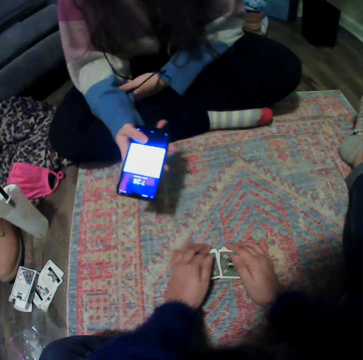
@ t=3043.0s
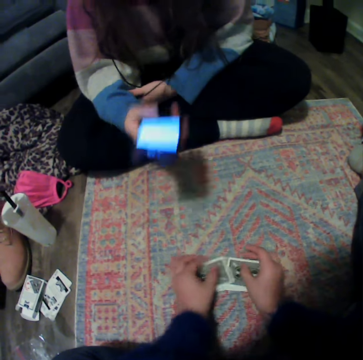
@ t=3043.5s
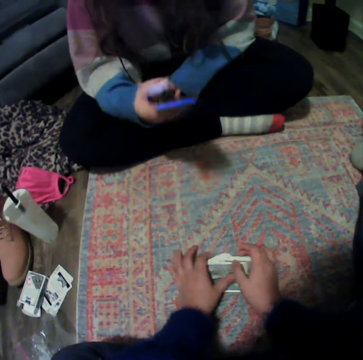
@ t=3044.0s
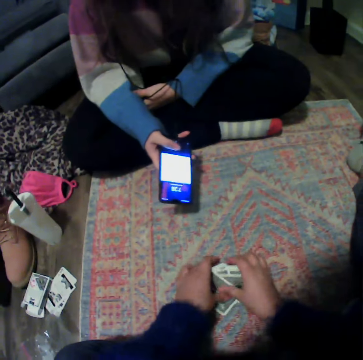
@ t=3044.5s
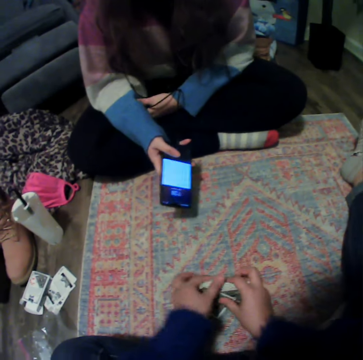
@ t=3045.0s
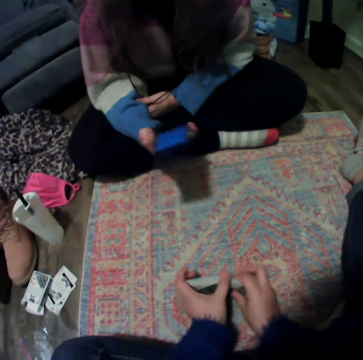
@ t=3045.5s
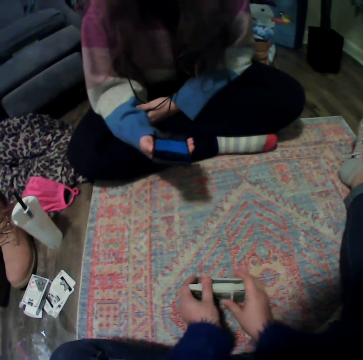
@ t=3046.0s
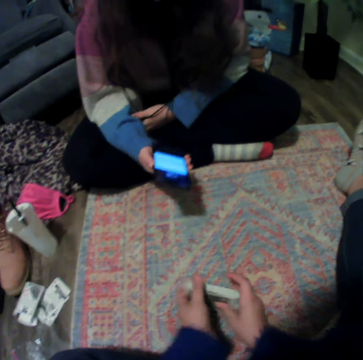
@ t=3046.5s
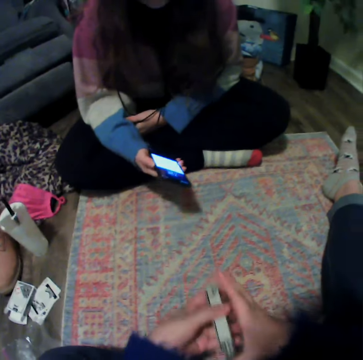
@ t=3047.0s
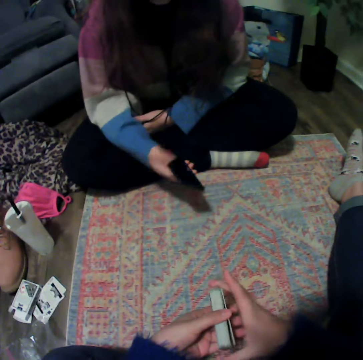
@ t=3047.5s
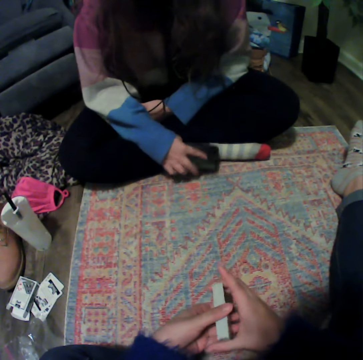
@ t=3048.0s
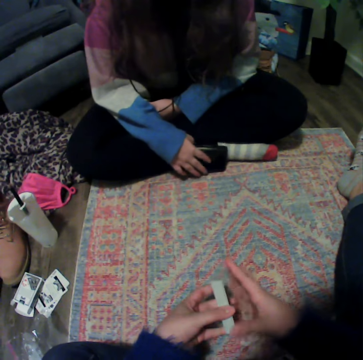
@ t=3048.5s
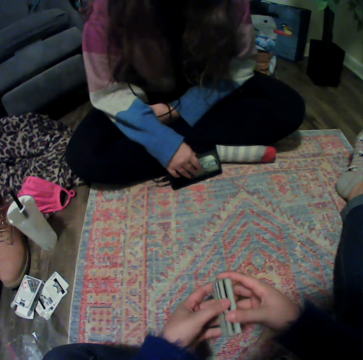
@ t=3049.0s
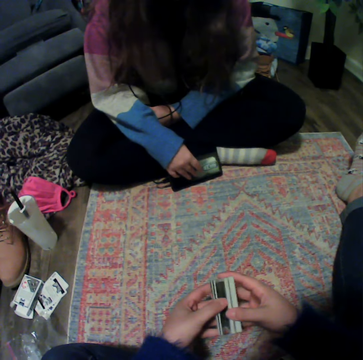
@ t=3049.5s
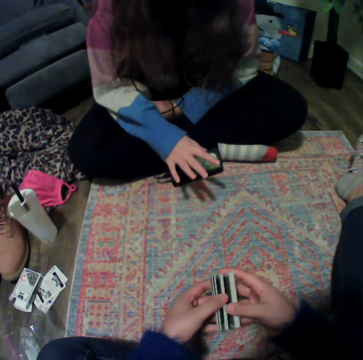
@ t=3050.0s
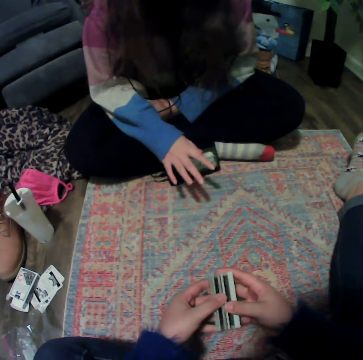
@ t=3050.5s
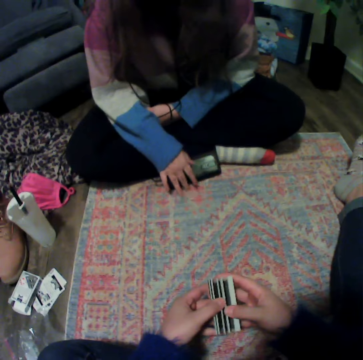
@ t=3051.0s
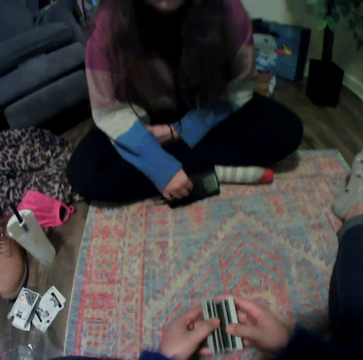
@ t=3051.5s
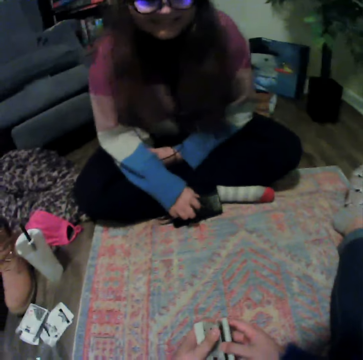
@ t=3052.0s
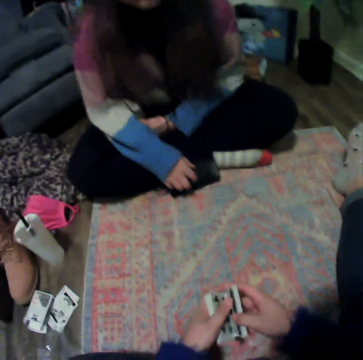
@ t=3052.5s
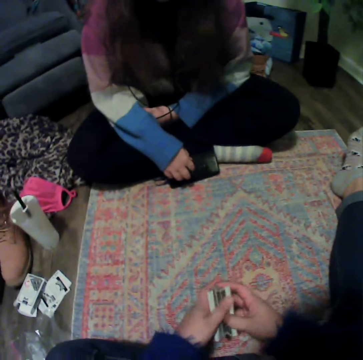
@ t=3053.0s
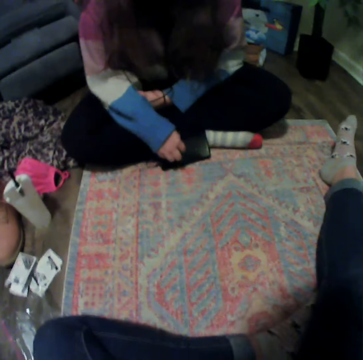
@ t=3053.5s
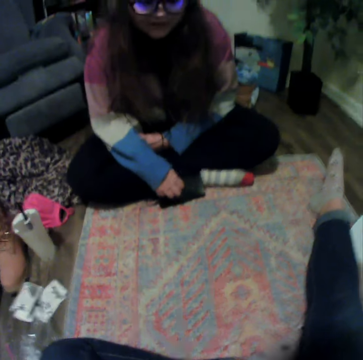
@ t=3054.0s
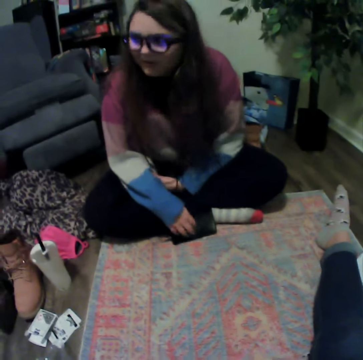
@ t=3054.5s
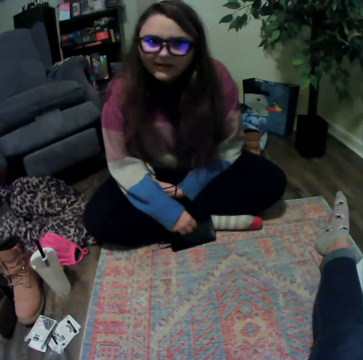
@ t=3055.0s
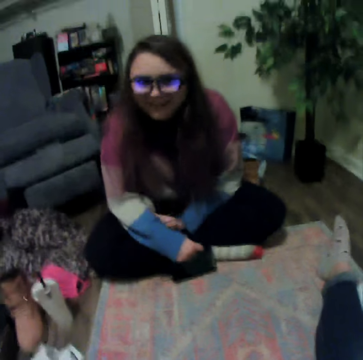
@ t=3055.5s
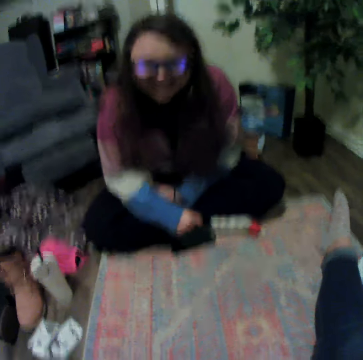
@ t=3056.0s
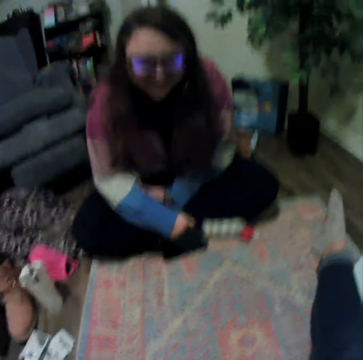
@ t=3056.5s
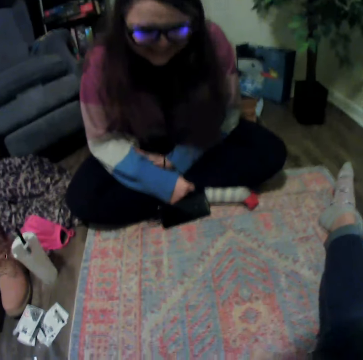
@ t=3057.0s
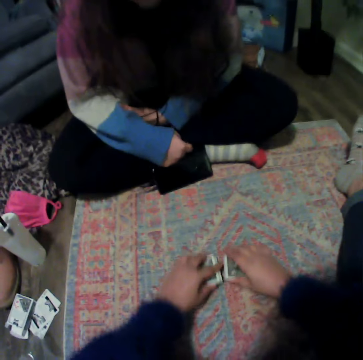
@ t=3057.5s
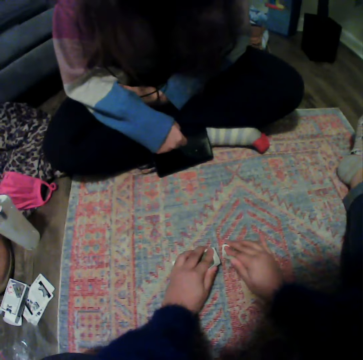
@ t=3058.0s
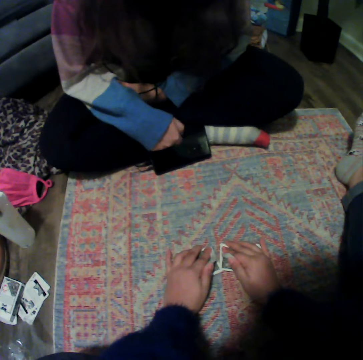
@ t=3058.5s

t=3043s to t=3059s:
A woman places the phone on the floor. The camera wearer touches the playing cards.

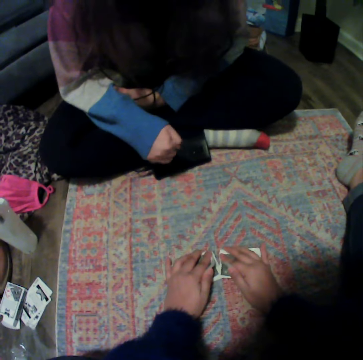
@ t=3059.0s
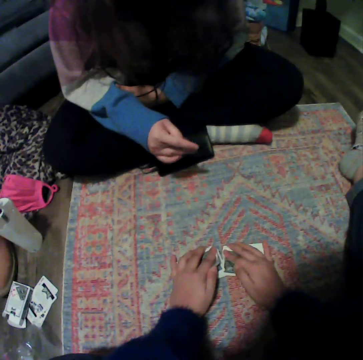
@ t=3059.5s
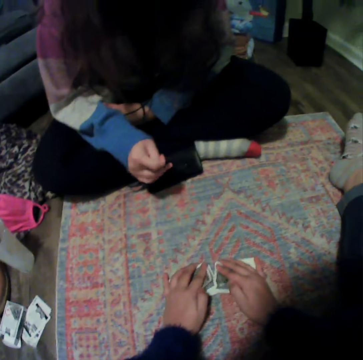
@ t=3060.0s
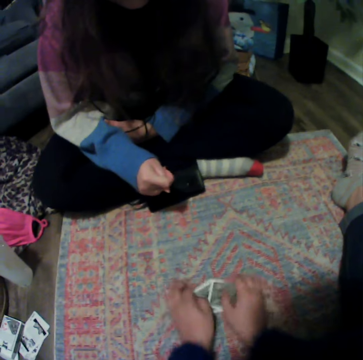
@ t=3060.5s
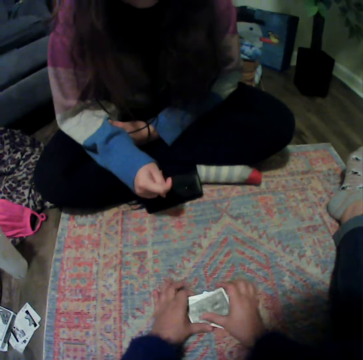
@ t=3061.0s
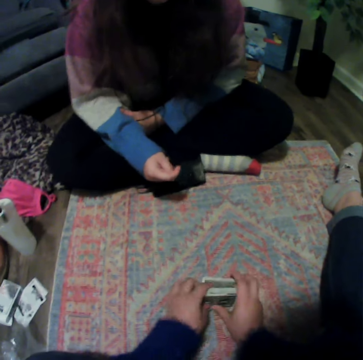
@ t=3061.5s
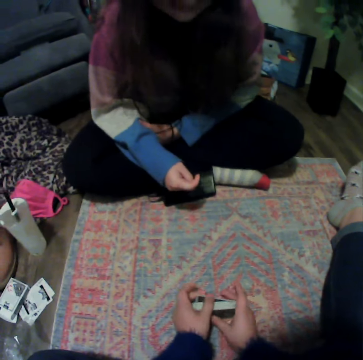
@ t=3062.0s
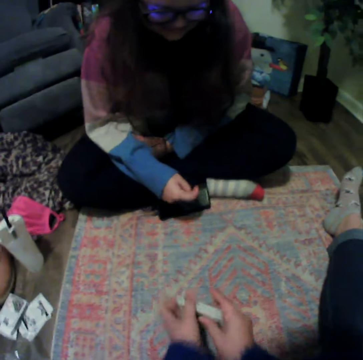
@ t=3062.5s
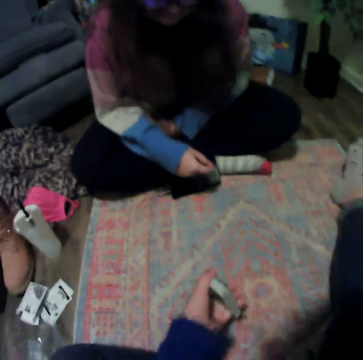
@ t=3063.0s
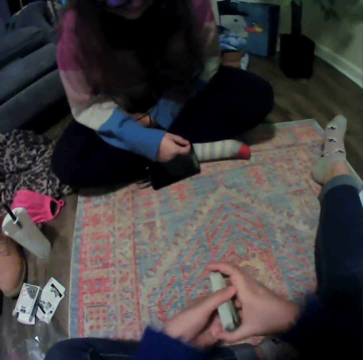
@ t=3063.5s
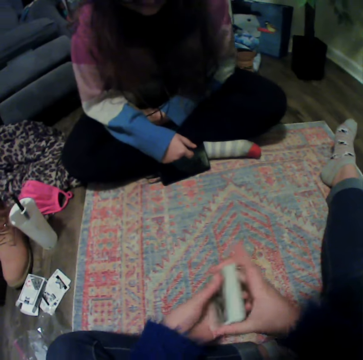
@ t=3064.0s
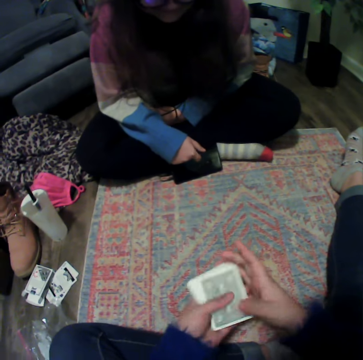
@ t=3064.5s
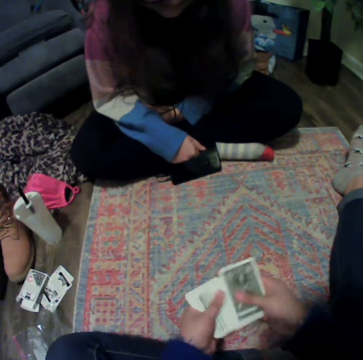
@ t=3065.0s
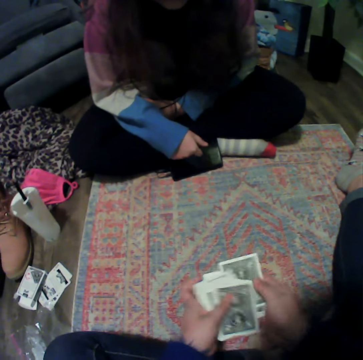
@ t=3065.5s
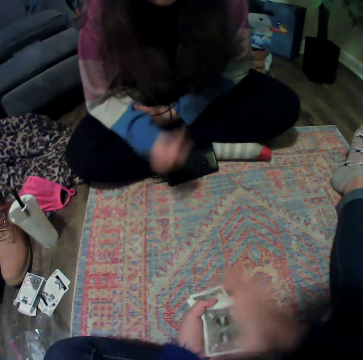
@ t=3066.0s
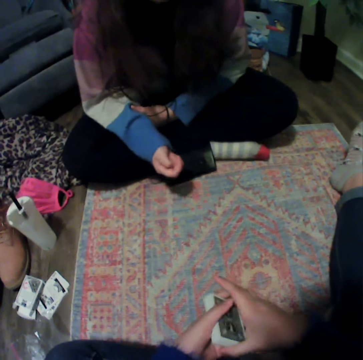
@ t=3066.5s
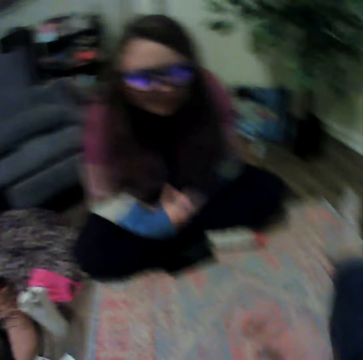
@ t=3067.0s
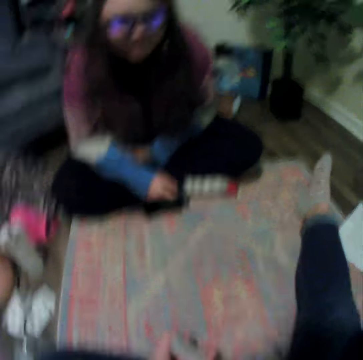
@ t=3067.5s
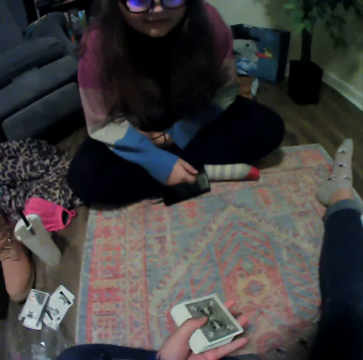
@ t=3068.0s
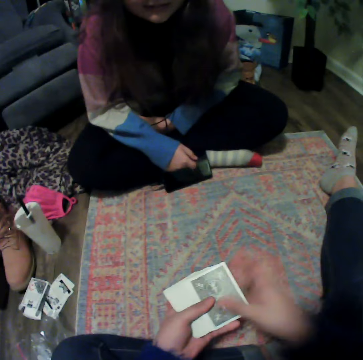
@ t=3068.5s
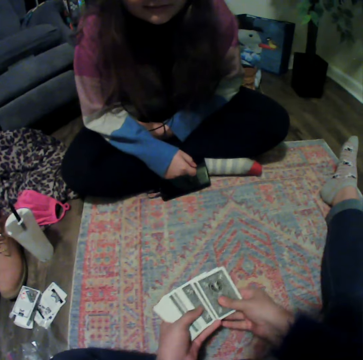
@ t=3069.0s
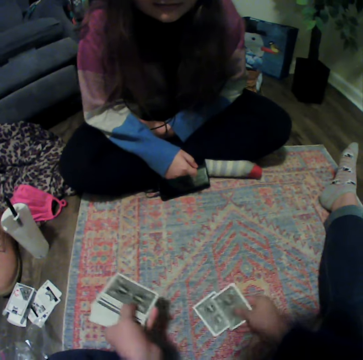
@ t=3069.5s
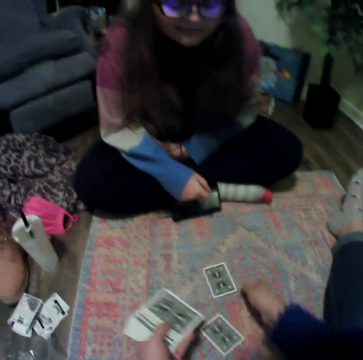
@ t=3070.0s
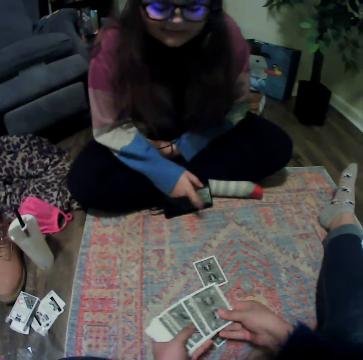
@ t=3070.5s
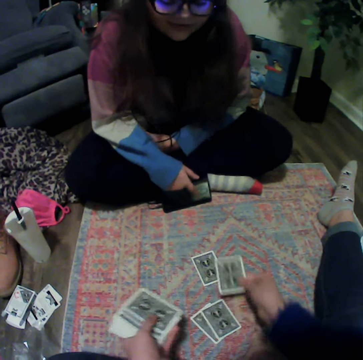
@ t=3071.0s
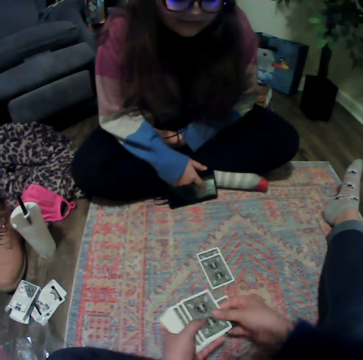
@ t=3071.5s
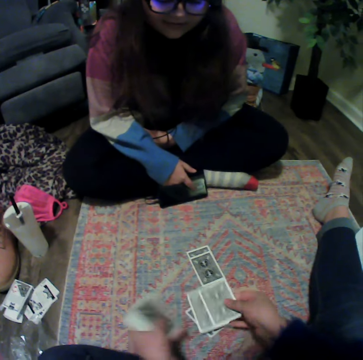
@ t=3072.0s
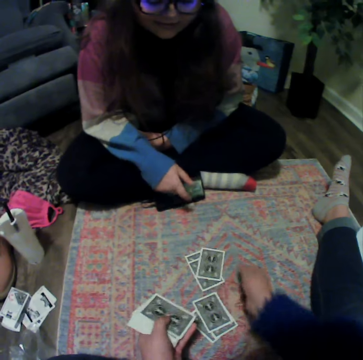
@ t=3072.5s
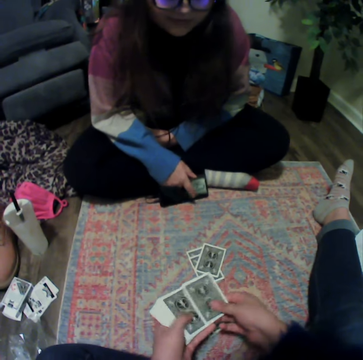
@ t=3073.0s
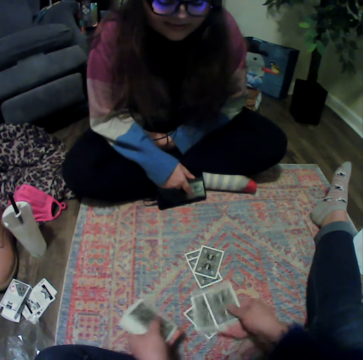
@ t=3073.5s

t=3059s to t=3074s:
The camera wearer places the cards on the floor.

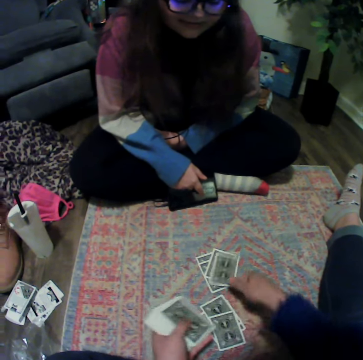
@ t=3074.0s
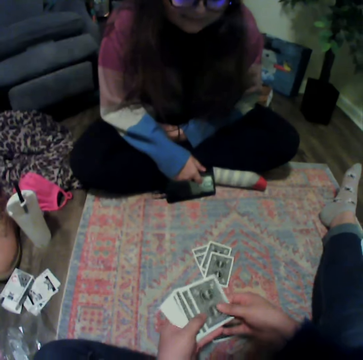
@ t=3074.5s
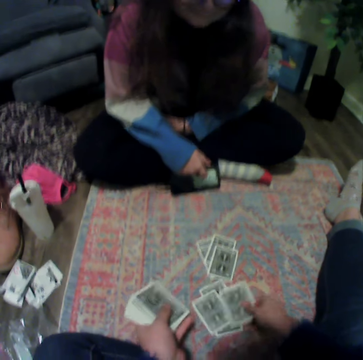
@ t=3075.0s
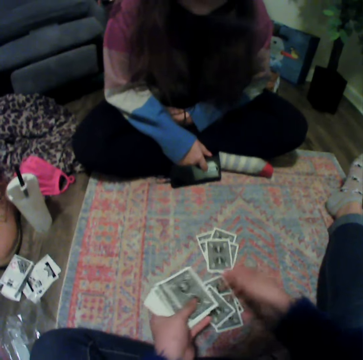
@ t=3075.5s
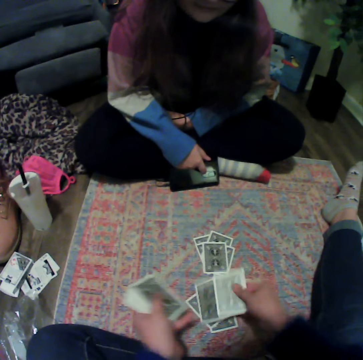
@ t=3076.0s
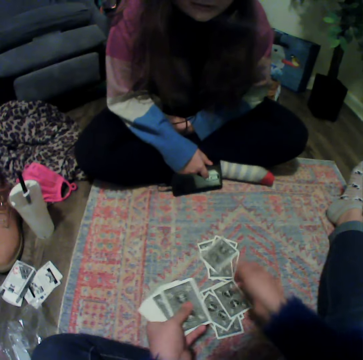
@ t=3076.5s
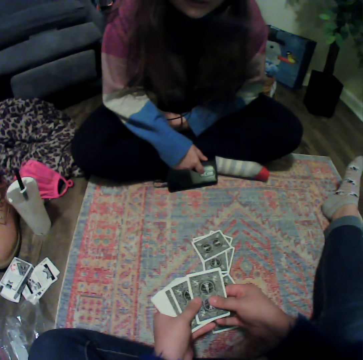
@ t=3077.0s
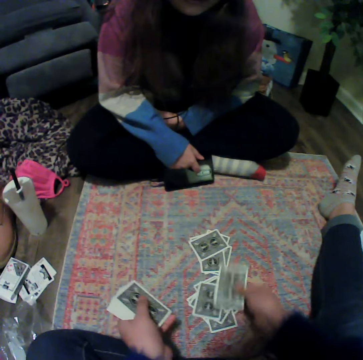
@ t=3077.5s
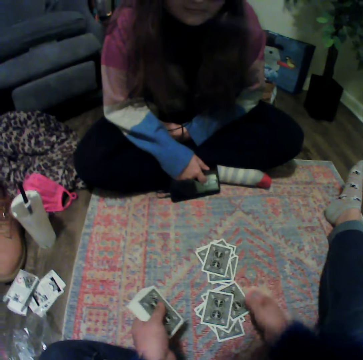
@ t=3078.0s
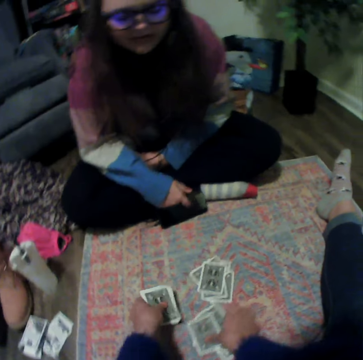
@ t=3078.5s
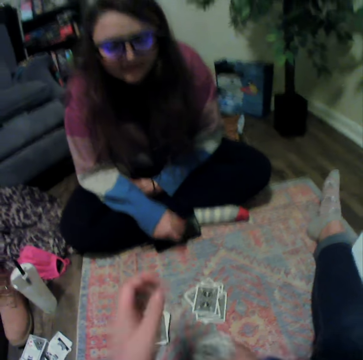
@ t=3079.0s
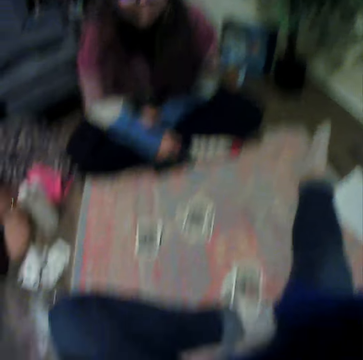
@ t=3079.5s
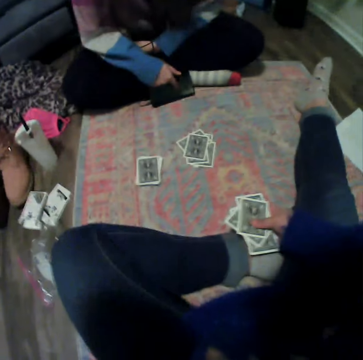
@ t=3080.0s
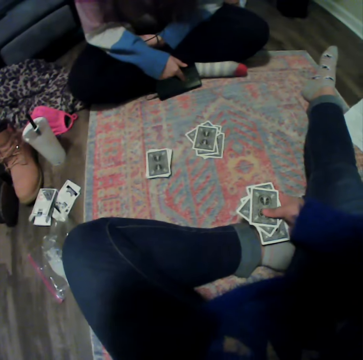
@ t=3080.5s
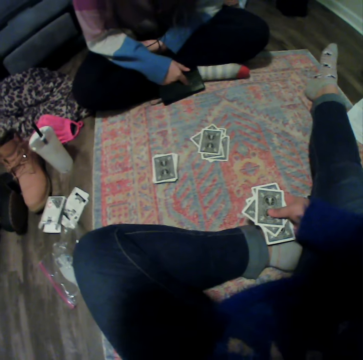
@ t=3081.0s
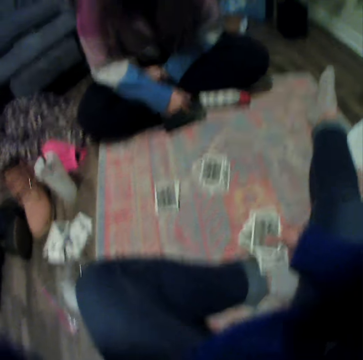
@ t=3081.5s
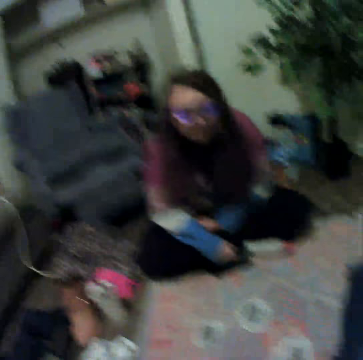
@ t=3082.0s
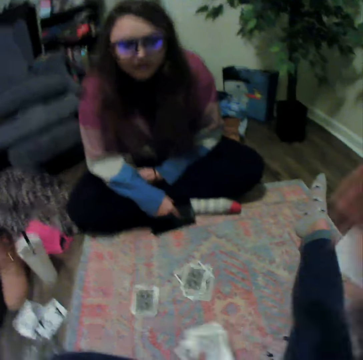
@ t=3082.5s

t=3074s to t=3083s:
The camera wearer picks up the cards from the floor.
